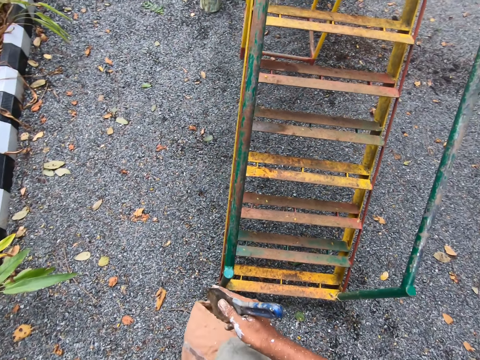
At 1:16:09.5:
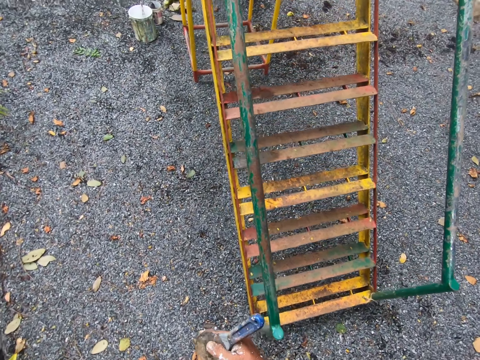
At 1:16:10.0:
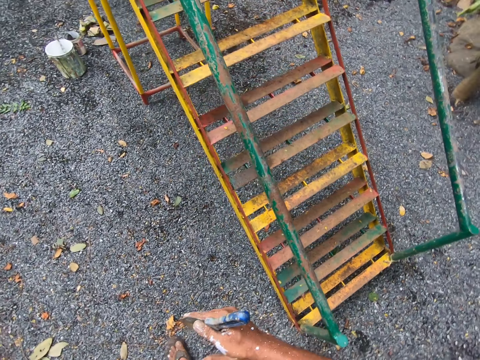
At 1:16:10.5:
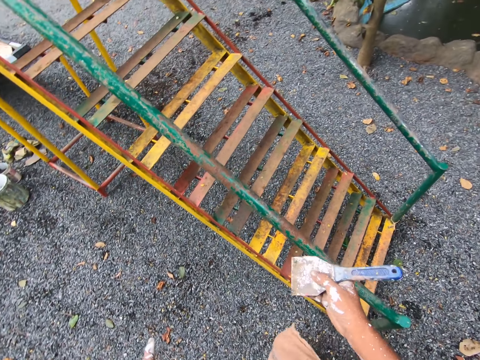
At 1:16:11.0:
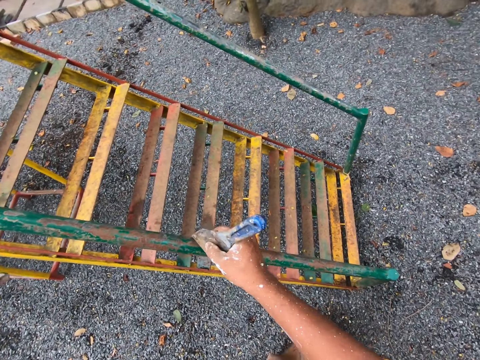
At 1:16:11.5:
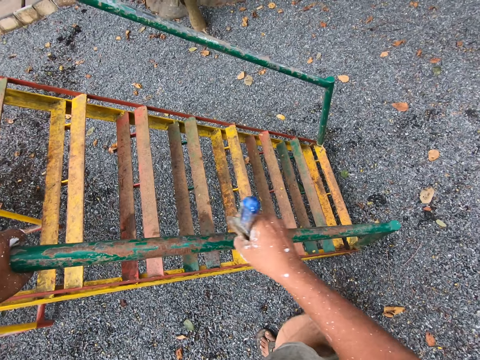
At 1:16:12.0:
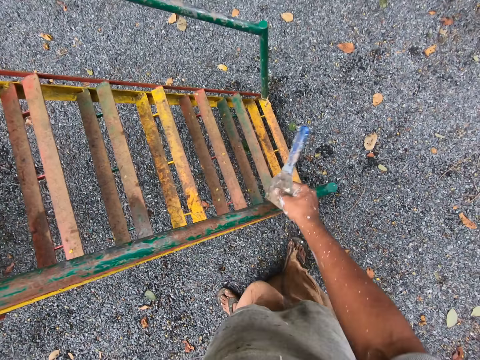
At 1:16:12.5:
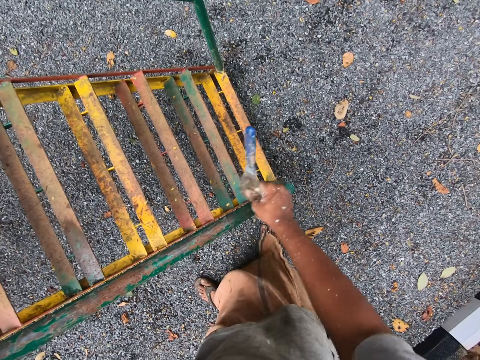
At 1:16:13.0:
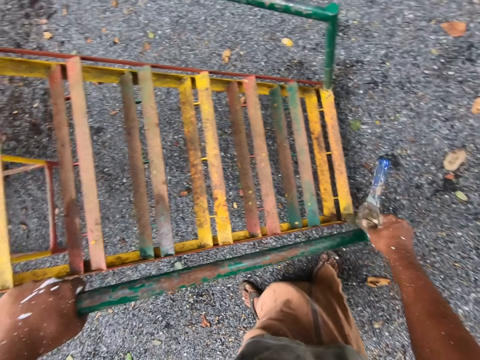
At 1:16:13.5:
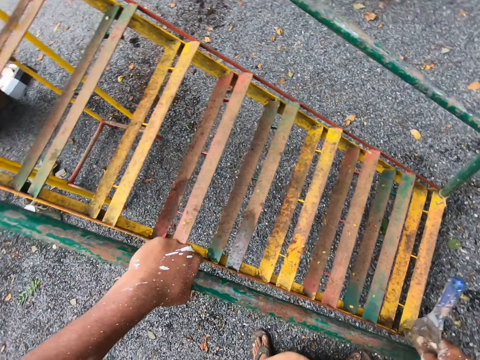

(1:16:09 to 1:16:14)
The camera wearer scrapes off the paint with a scraper. They scrub the paint on a metal with a scrubber.

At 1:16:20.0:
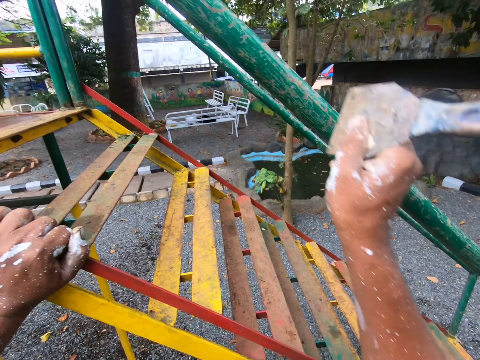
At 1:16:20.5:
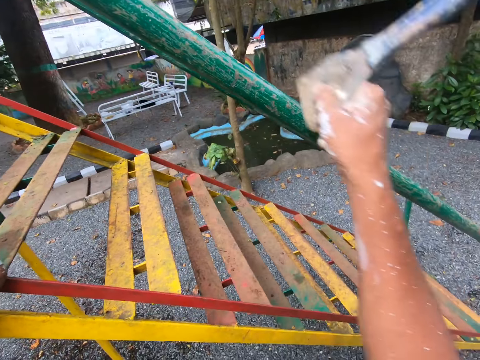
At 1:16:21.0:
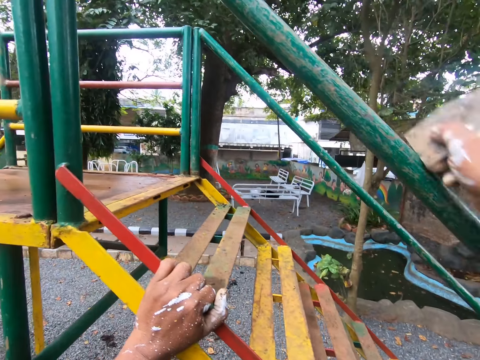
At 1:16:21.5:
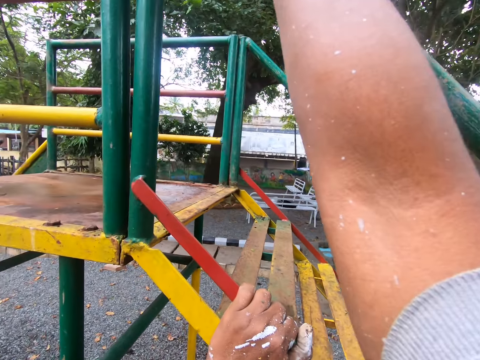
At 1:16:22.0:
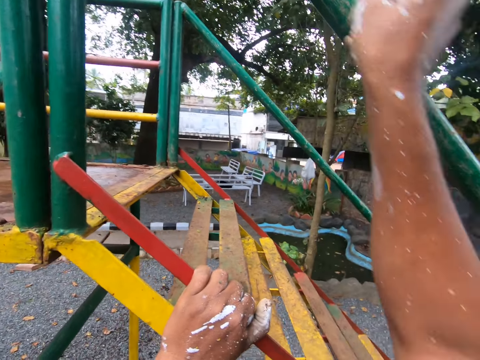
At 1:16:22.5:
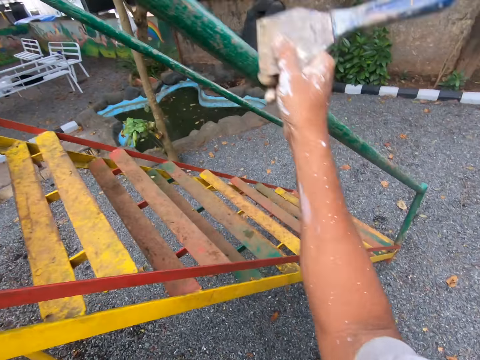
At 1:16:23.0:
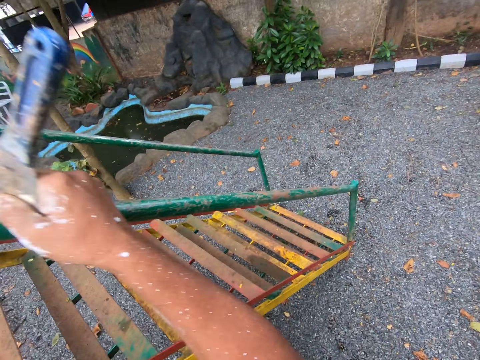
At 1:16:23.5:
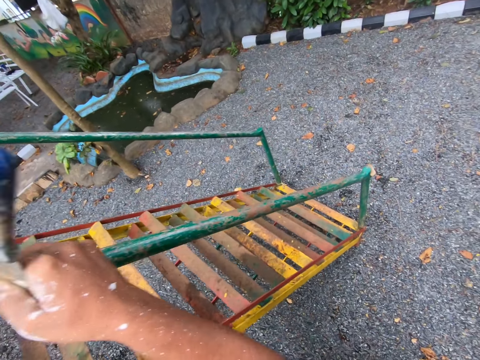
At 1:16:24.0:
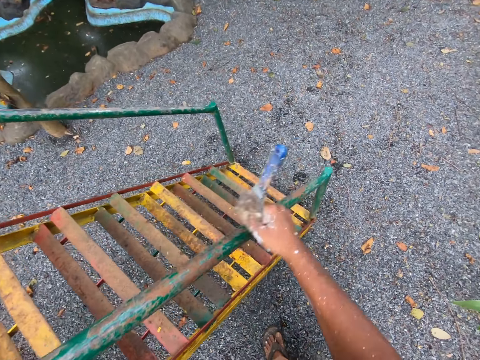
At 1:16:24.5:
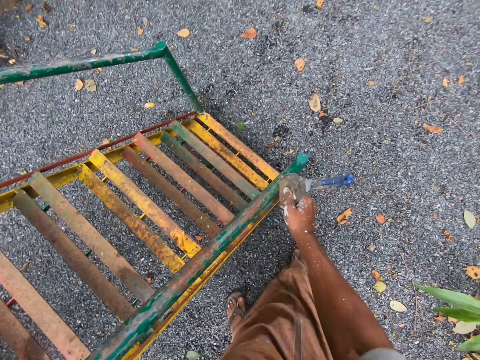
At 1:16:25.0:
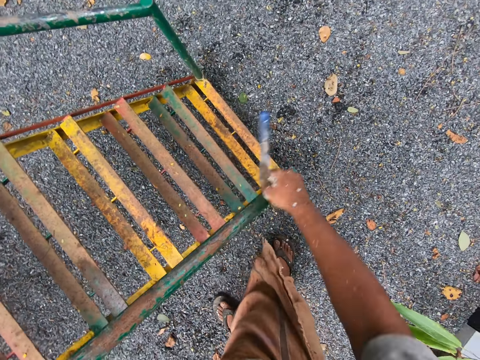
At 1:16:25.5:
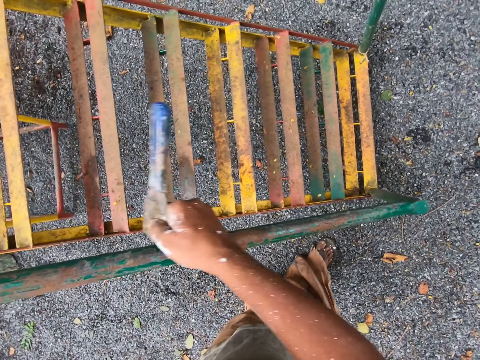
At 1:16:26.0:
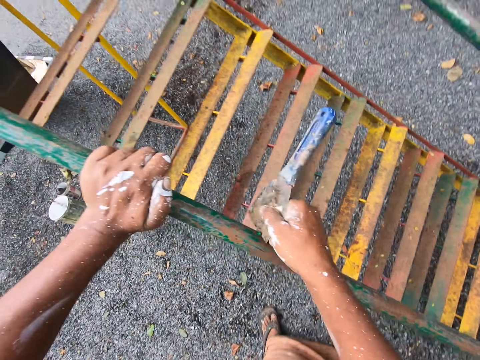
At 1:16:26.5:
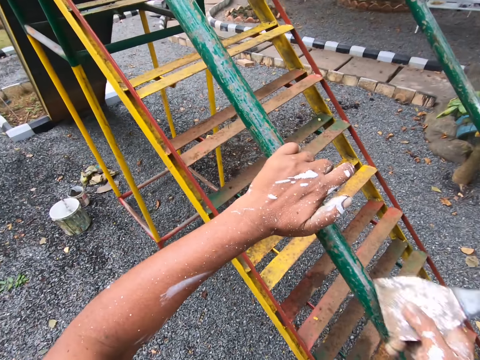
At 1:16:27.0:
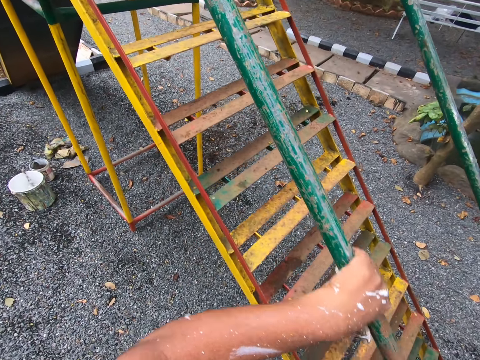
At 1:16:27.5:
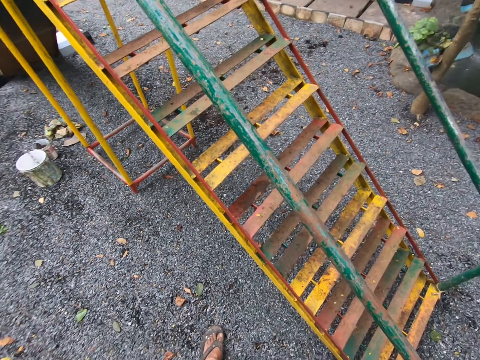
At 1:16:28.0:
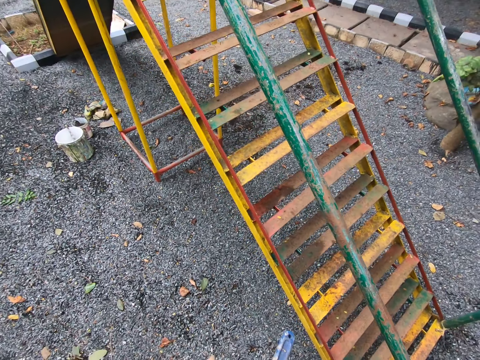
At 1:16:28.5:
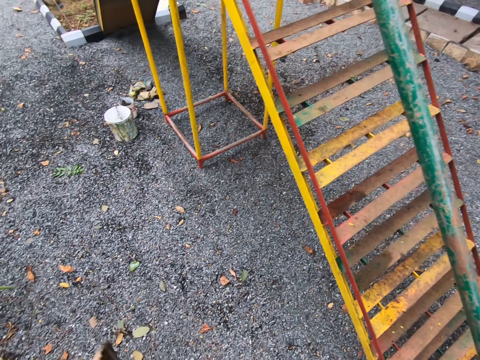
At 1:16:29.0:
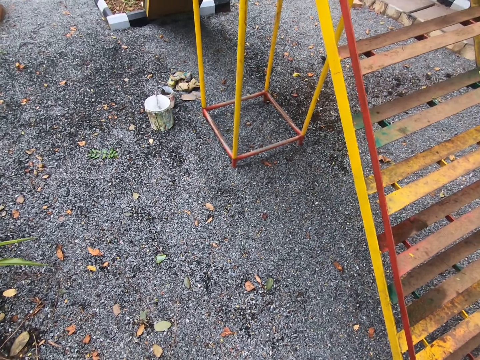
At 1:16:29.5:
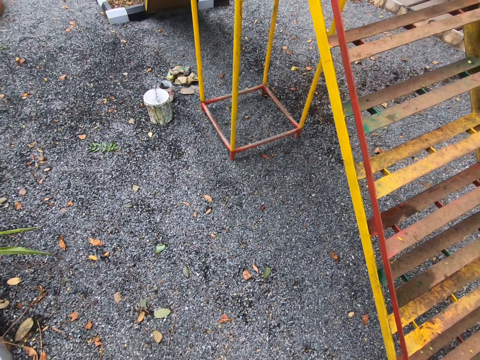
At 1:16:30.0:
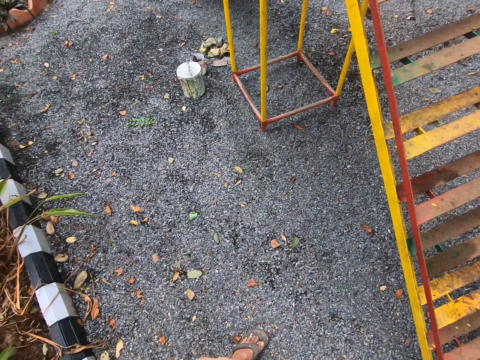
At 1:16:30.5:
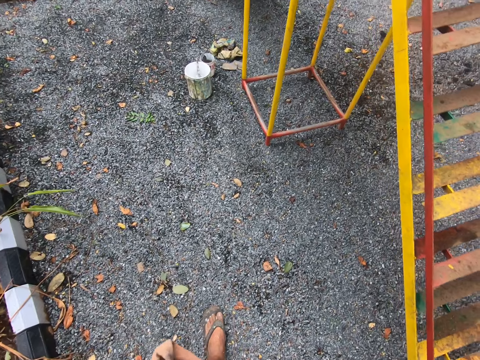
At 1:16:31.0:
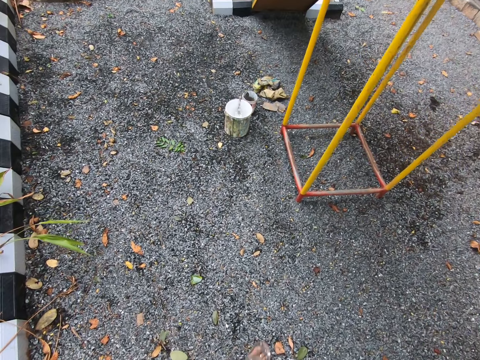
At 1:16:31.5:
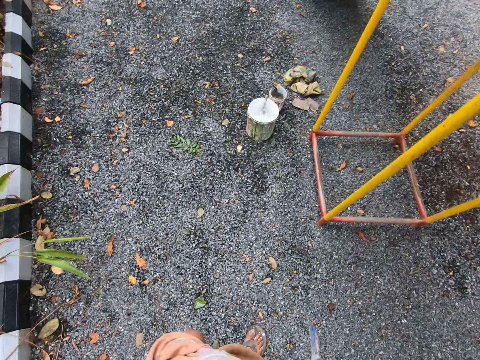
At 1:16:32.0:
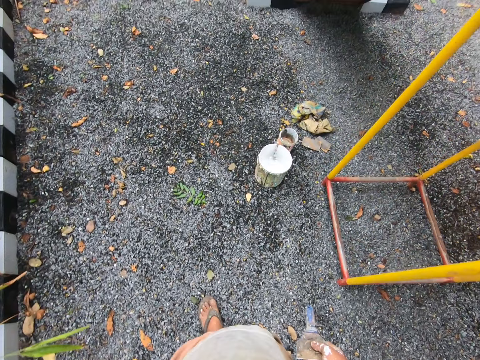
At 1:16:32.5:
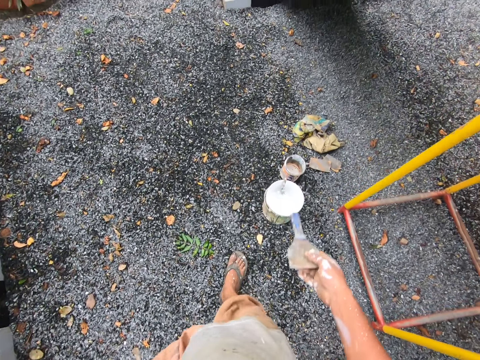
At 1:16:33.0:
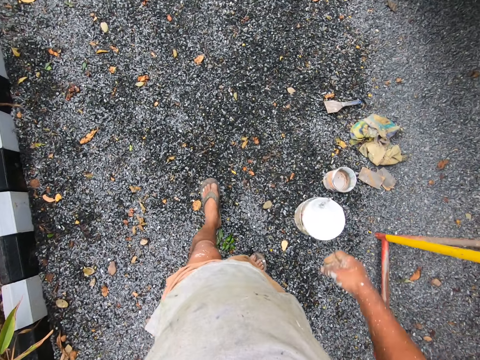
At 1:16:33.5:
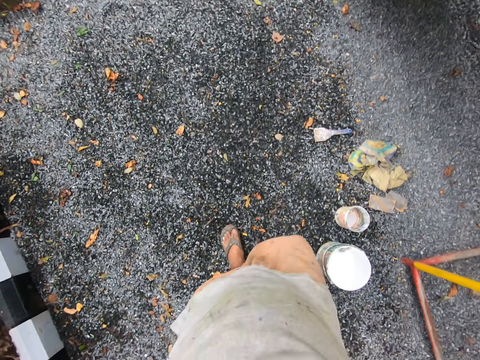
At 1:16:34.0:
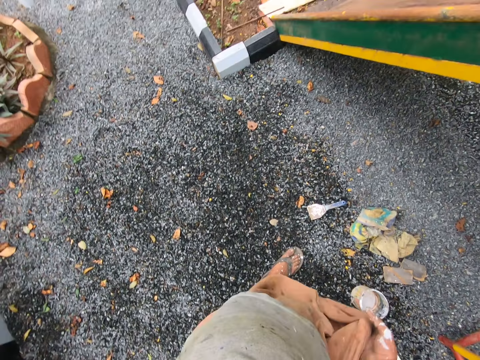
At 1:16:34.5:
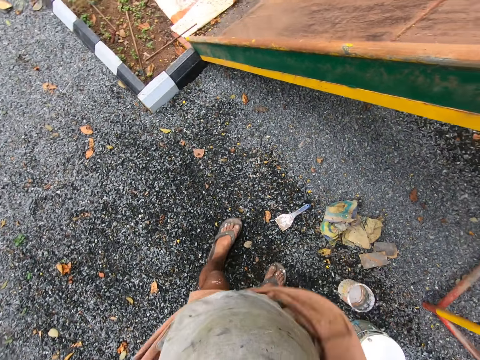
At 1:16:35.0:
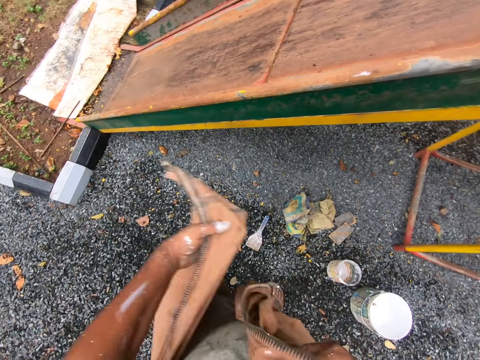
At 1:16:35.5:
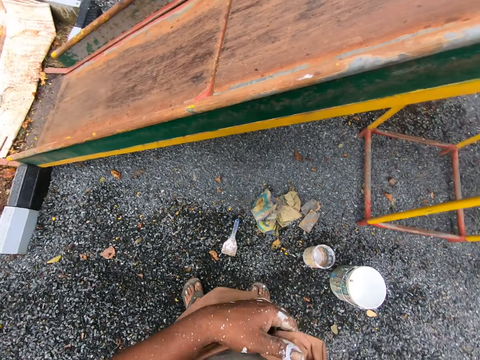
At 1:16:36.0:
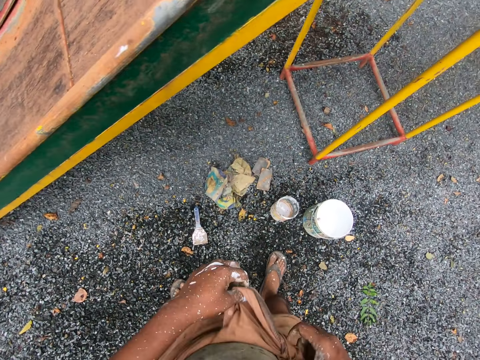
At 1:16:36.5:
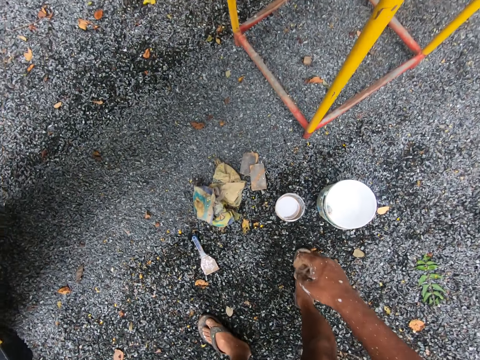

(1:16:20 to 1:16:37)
The camera wearer scrapes the ladder's handle with the scraper. He slides his left hand on the rail of the playground slide. He rubs his hand on the handle. He stares at the ground. He walks towards the bucket. He throws the scraper in his right hand on the ground and walks towards the scraper. He arranges his cloth with both hands. He lifts up his cloth. He wraps his cloth around himself. He holds the playground slide with his left hand. He places his left hand on the slide. He bends towards the ground.

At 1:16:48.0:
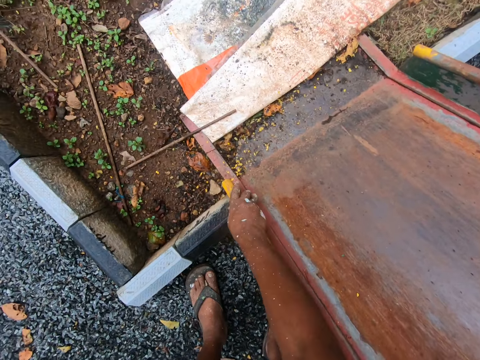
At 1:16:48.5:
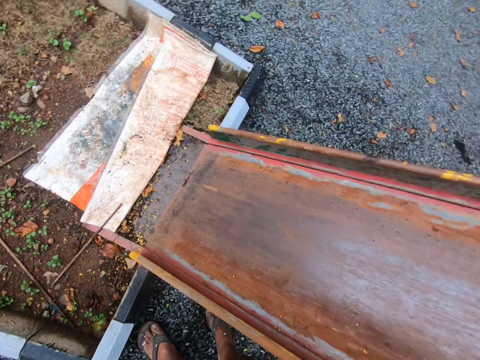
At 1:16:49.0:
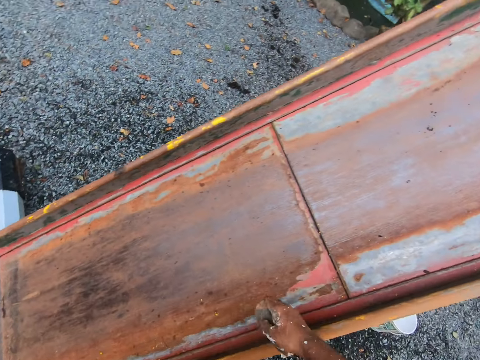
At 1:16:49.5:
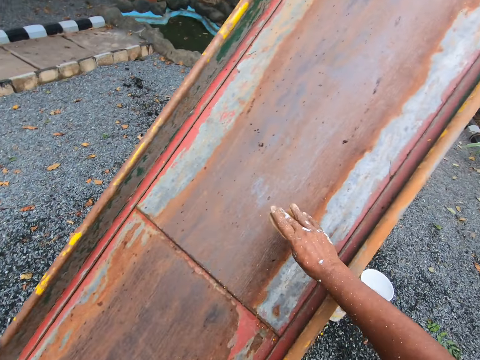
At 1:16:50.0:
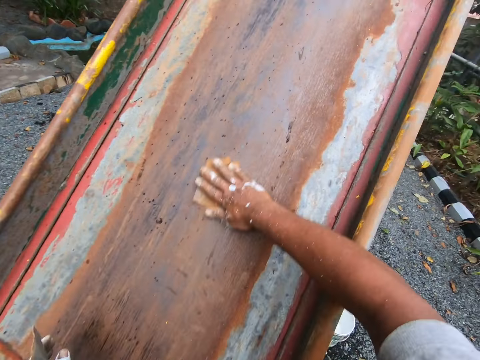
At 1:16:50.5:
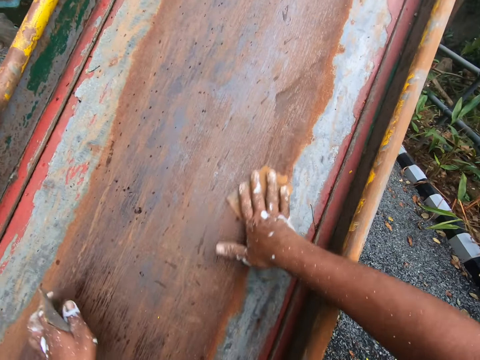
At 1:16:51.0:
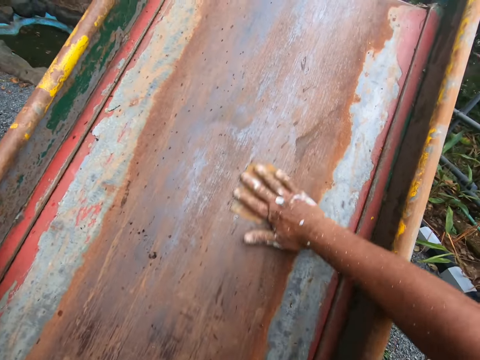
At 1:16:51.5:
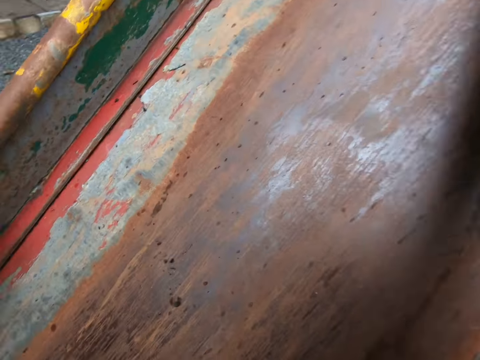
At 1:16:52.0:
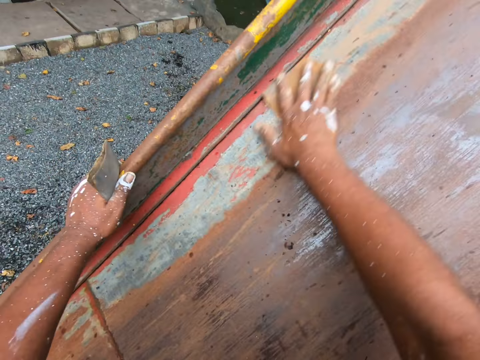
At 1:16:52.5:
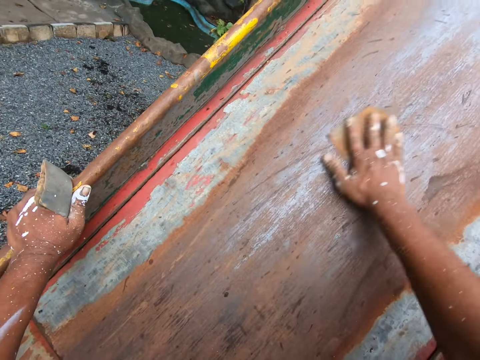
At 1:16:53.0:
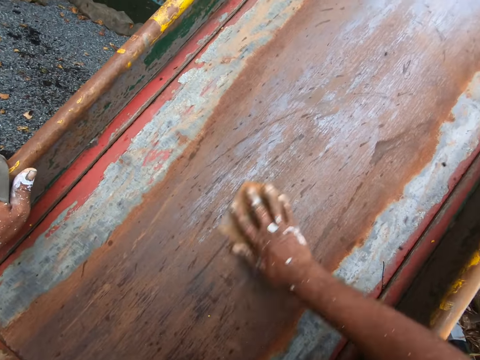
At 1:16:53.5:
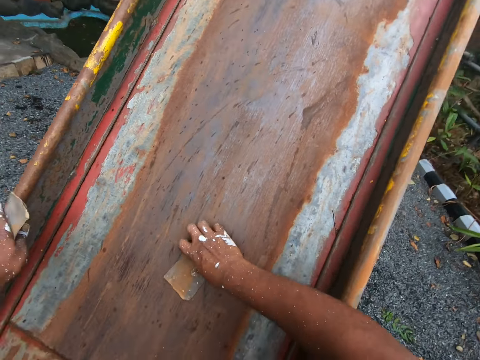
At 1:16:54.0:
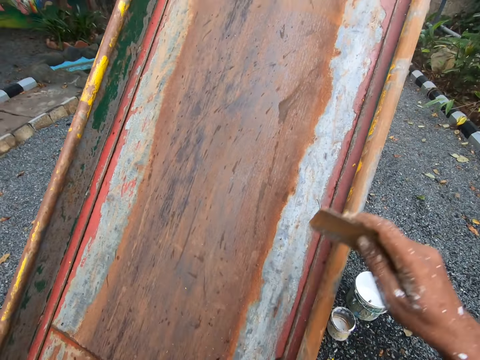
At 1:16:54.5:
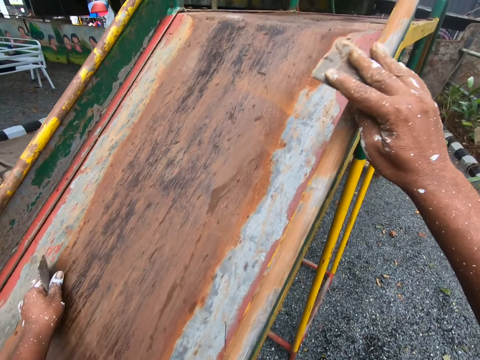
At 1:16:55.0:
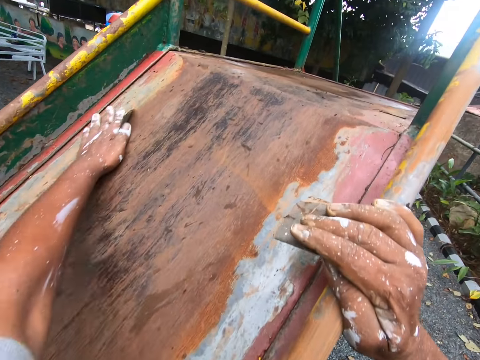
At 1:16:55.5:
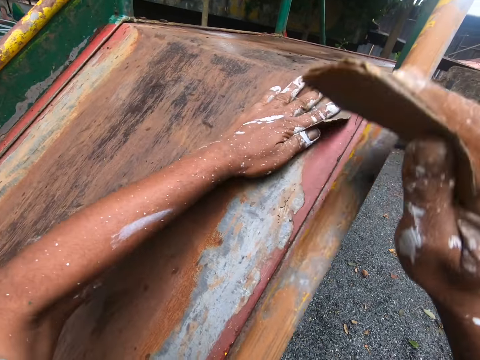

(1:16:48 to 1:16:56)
The camera wearer sandpapers the sliding surface of the playground slide with the sandpaper in his right hand. He holds the rail of the playground slide with his left hand. He sandpapers the sliding surface of the playground slide with the sandpaper in his left hand. He places his right hand on the rail of the playground slide.
